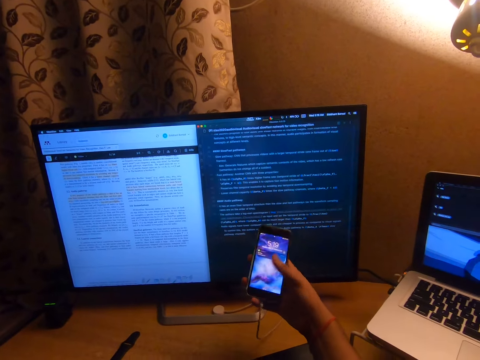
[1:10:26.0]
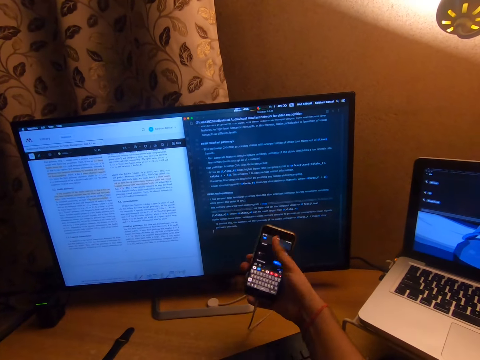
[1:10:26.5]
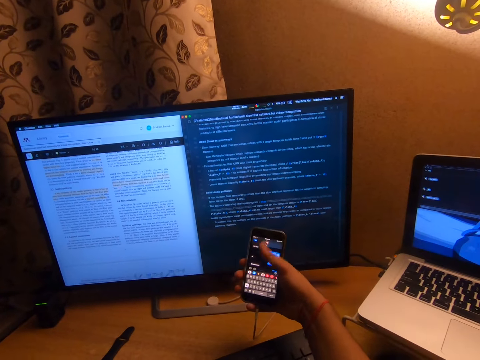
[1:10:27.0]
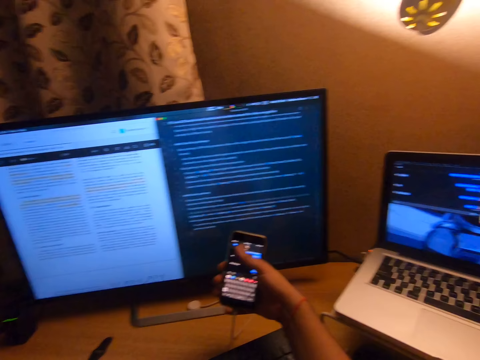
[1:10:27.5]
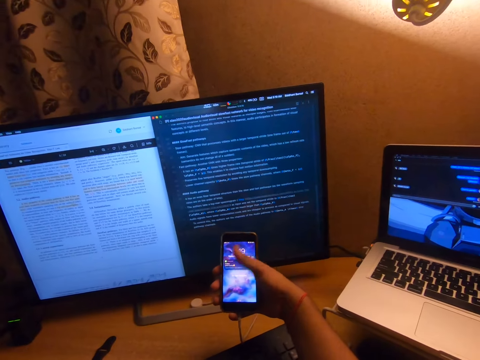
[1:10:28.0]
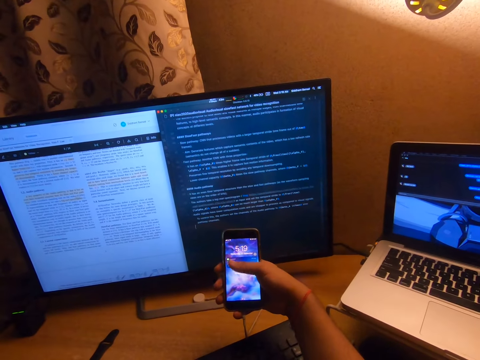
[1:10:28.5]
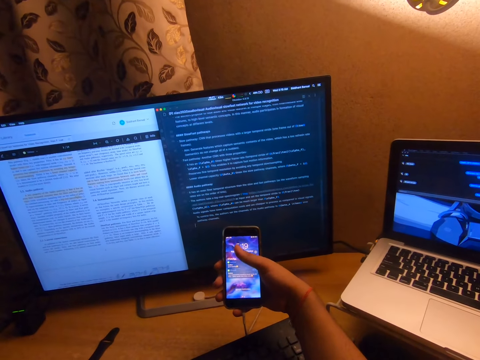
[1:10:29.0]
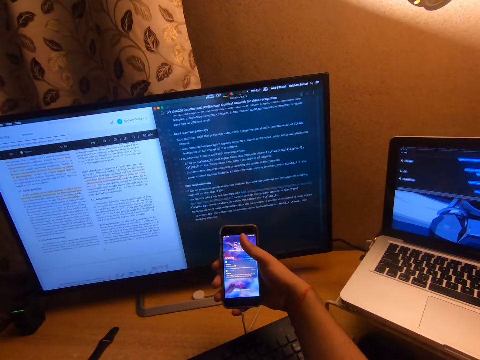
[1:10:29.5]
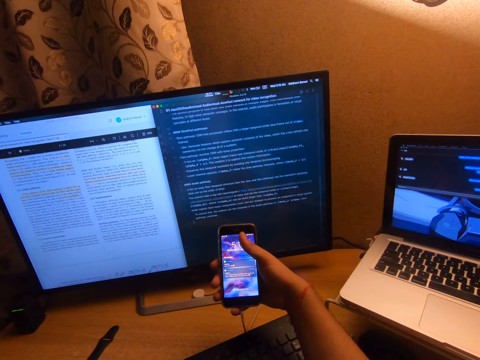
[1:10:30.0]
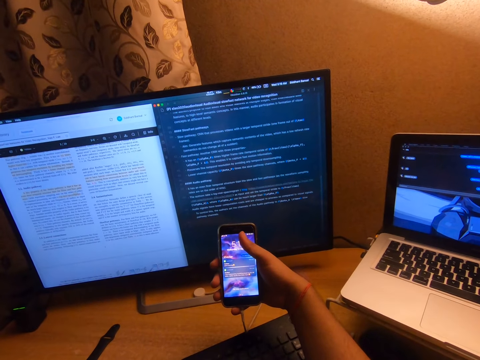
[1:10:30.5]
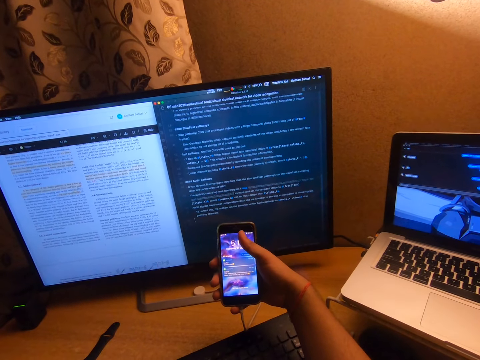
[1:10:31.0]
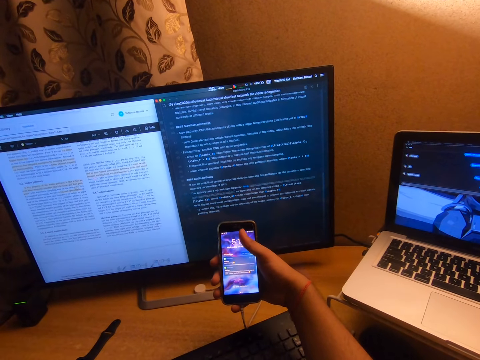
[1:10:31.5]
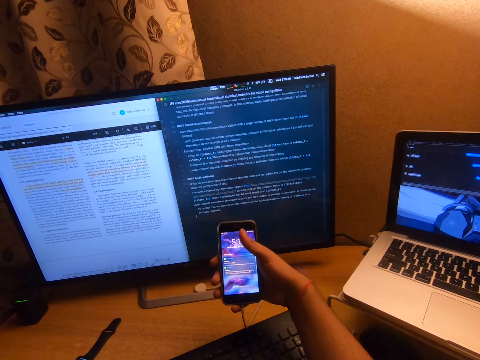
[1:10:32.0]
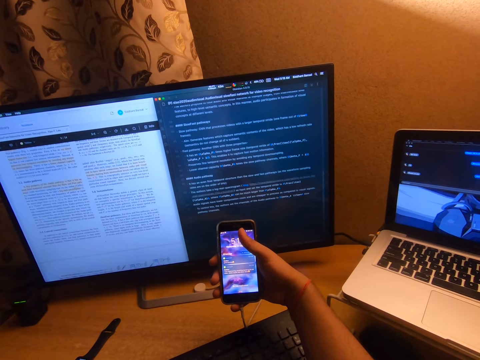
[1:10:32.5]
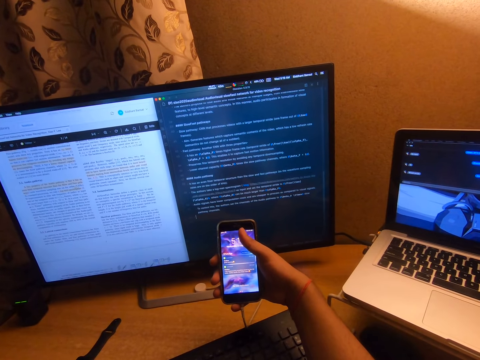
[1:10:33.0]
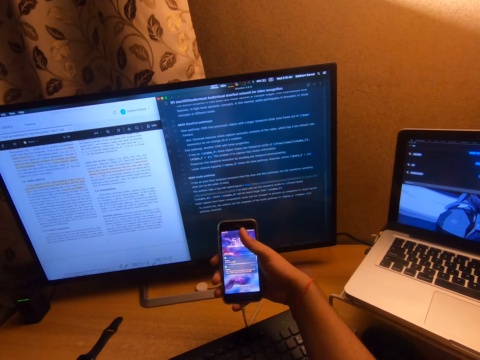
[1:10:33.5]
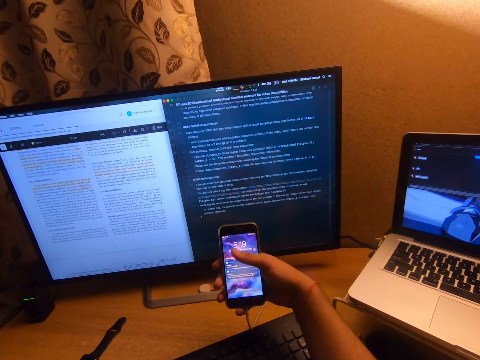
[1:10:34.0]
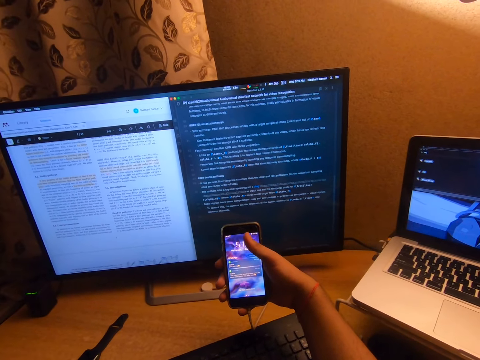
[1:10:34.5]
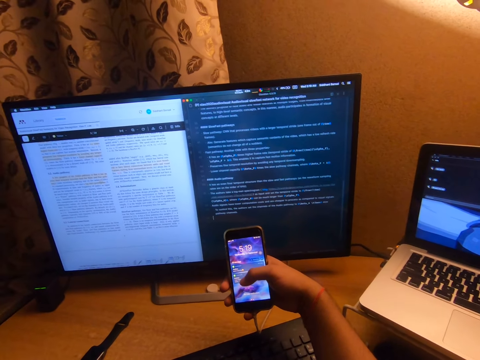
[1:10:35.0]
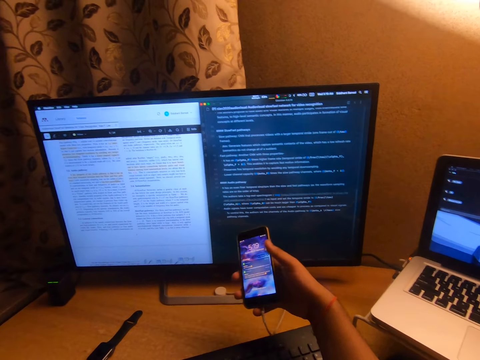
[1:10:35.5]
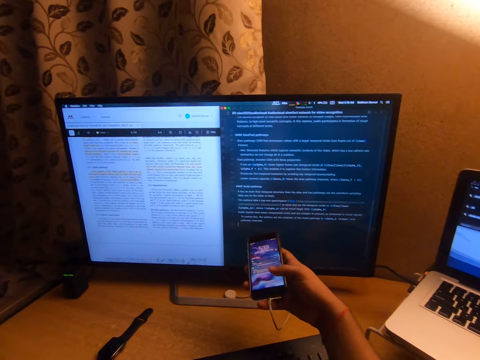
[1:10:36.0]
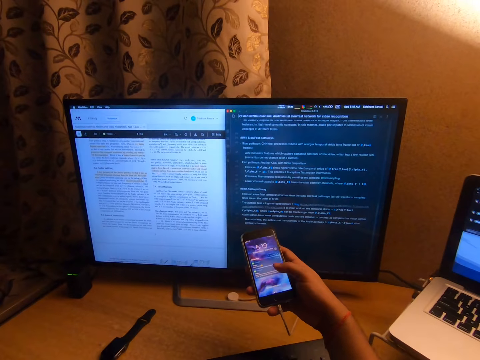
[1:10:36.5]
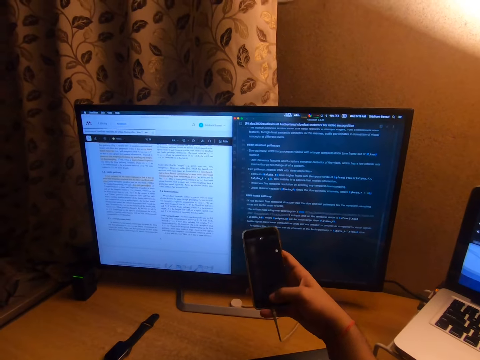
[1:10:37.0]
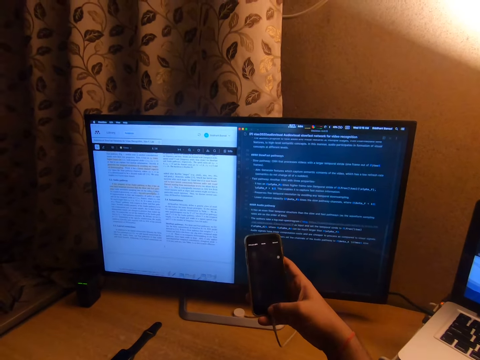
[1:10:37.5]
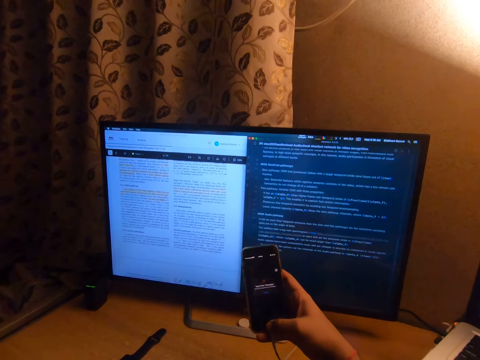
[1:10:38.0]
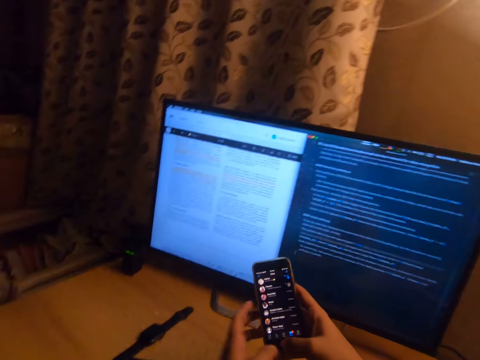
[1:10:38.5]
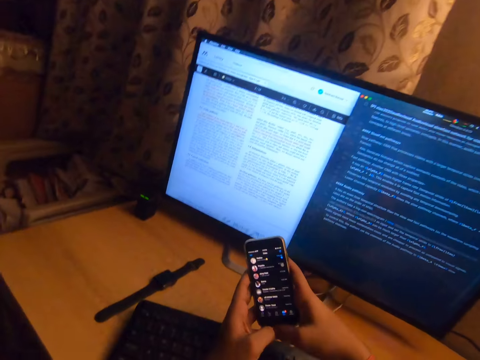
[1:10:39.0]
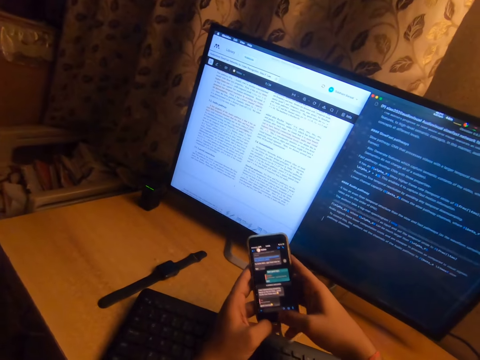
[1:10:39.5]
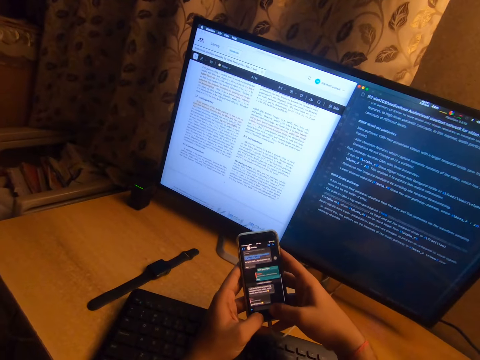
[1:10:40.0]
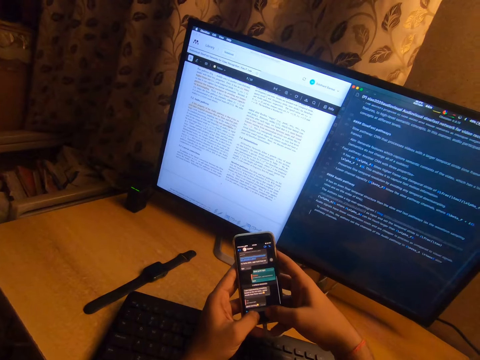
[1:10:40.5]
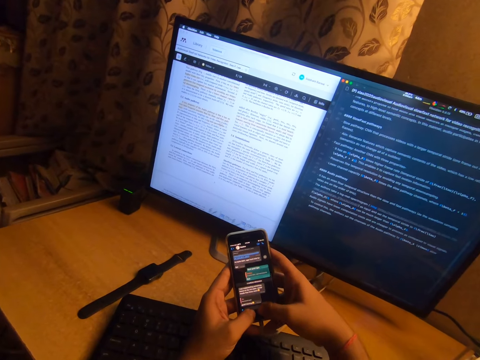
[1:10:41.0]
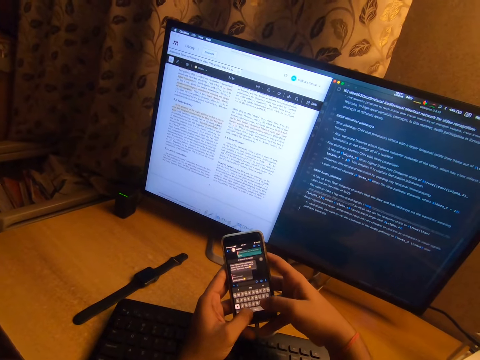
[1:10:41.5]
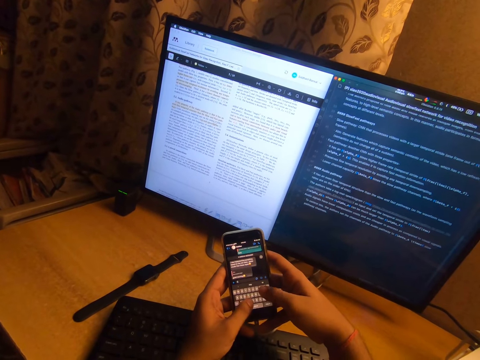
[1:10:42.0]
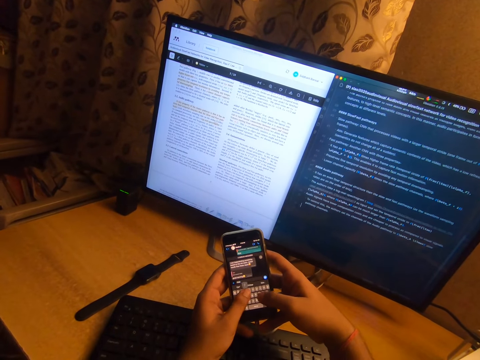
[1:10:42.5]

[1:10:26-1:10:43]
The camera wearer holds the phone with both hands.

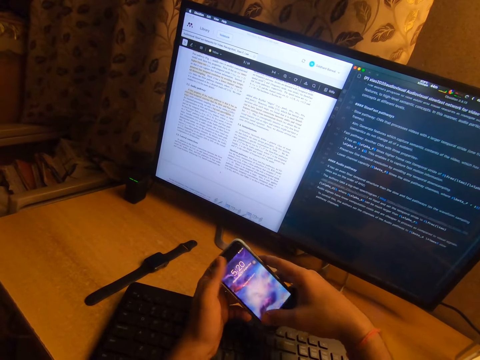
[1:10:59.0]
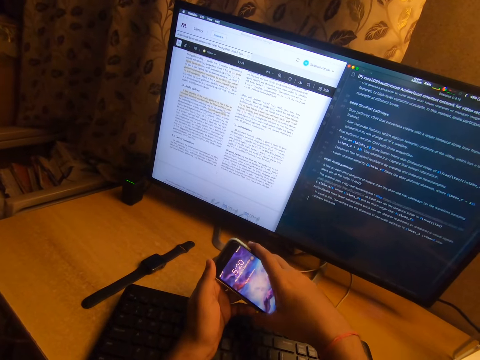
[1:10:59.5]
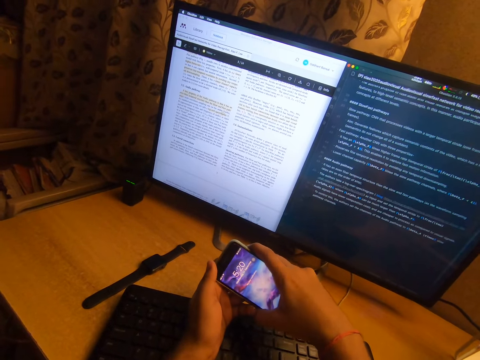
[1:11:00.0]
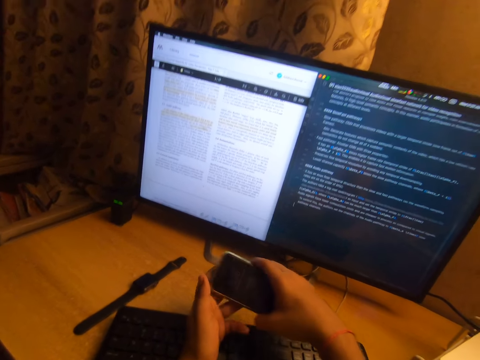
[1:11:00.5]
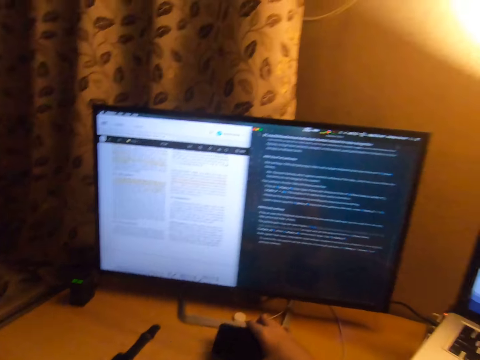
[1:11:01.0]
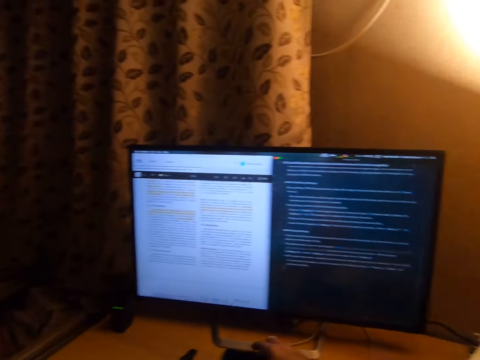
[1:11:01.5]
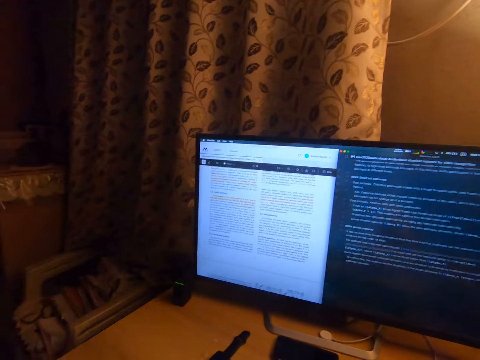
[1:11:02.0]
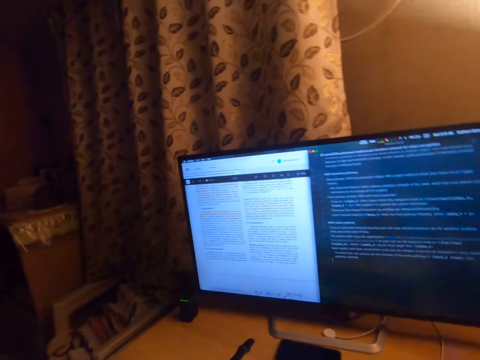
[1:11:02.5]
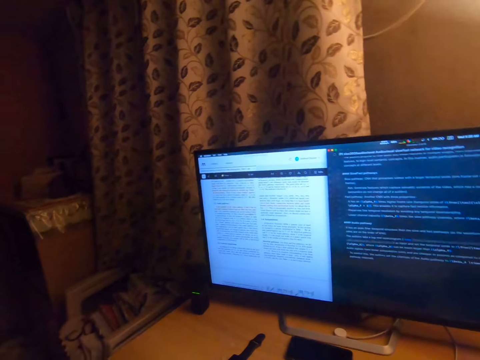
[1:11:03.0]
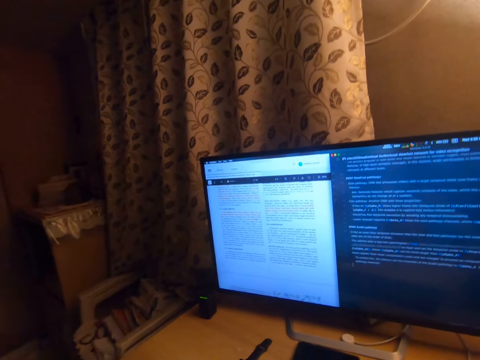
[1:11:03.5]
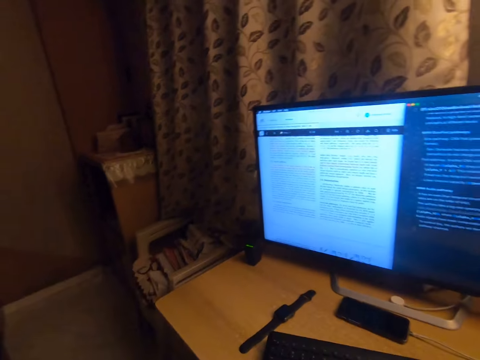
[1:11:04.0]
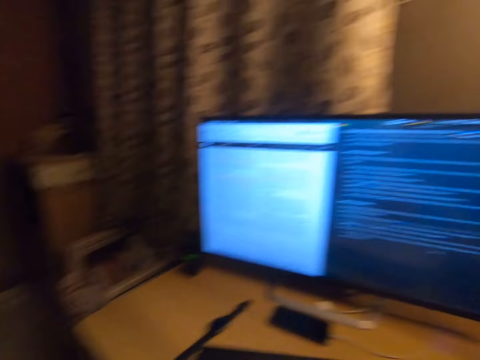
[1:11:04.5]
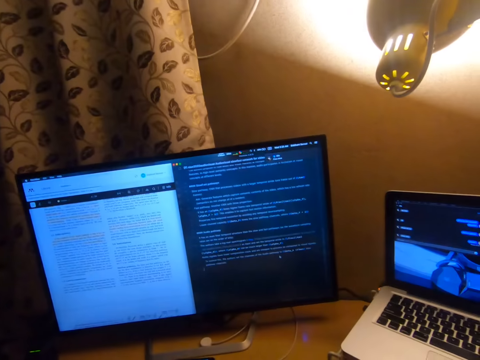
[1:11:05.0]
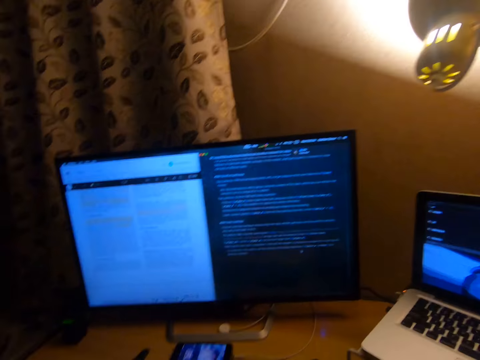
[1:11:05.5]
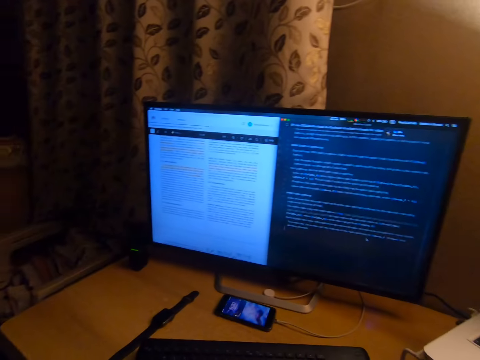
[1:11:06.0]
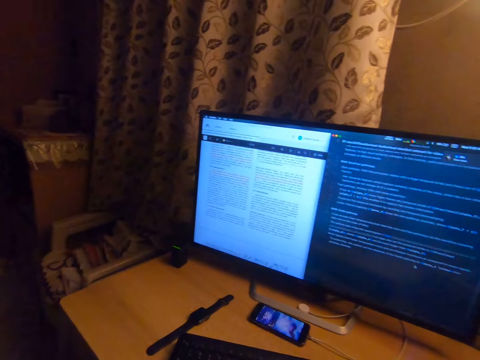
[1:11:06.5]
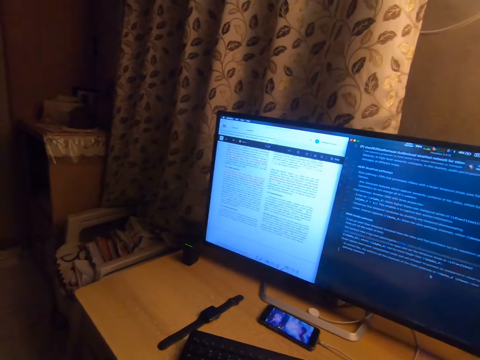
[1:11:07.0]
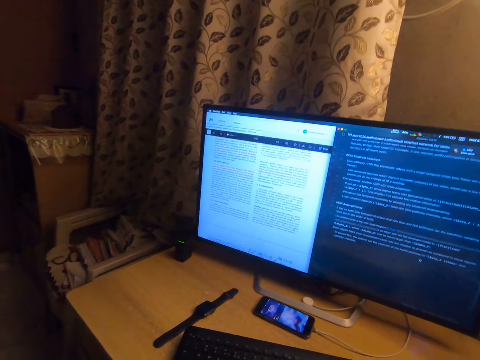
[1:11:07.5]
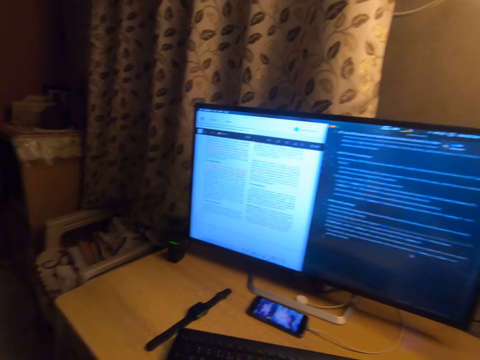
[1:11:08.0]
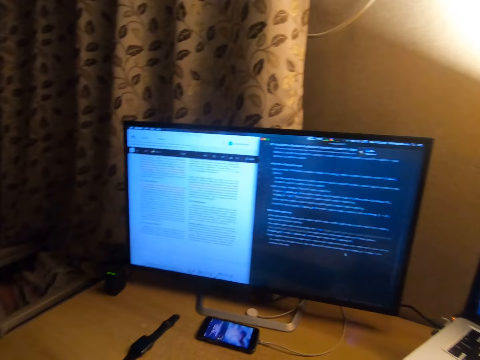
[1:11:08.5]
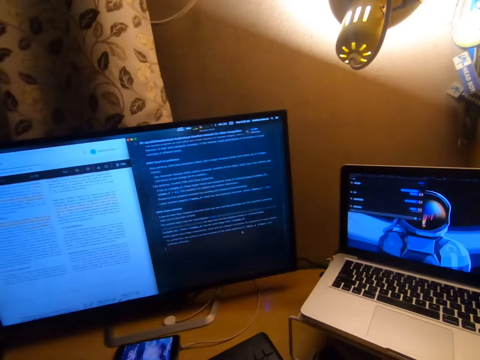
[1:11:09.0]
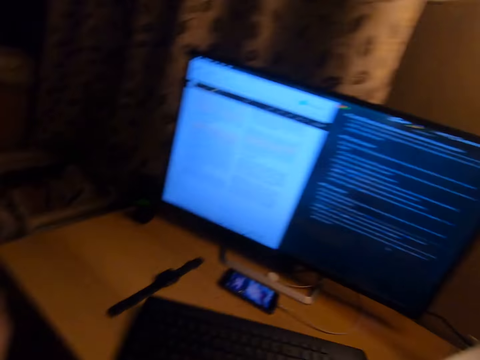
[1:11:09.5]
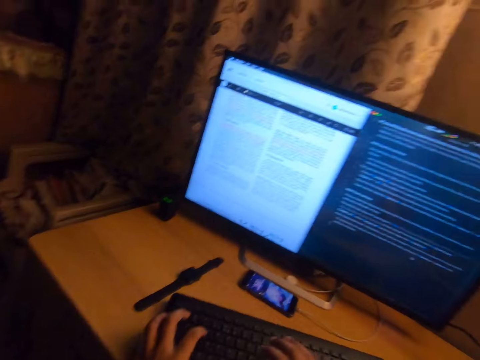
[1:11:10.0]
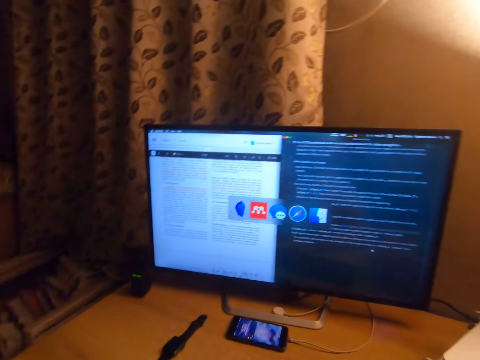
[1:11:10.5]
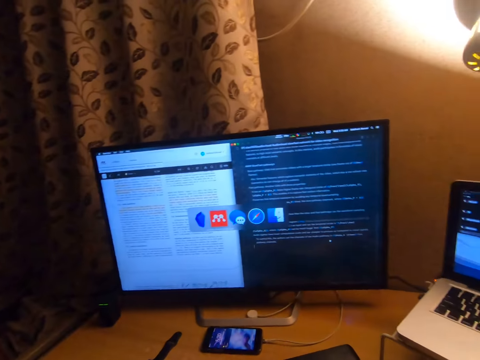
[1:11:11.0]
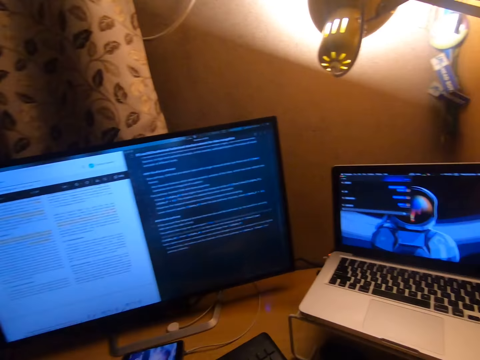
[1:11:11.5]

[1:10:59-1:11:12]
The camera wearer drops the phone. They look at the screen. They move a hand. They operate the computer. They type on the keyboard.
